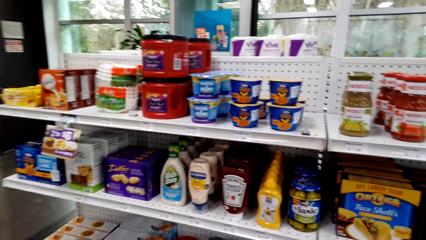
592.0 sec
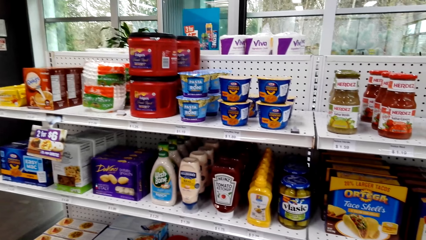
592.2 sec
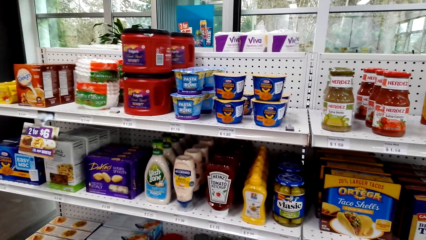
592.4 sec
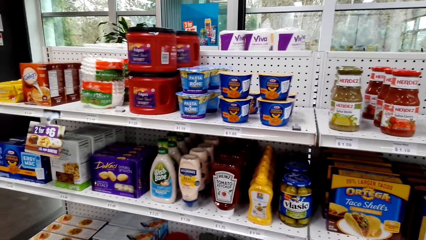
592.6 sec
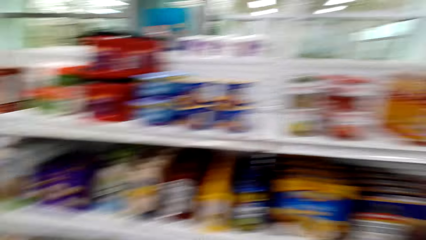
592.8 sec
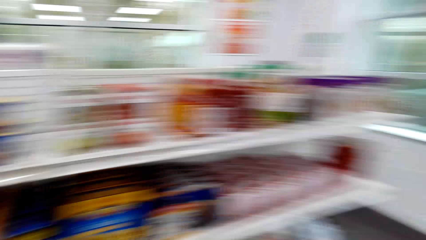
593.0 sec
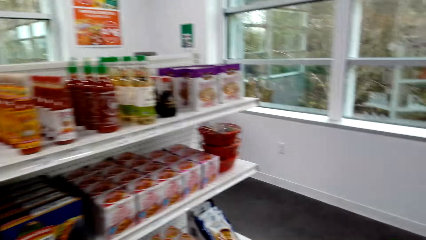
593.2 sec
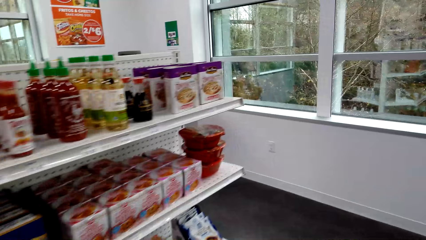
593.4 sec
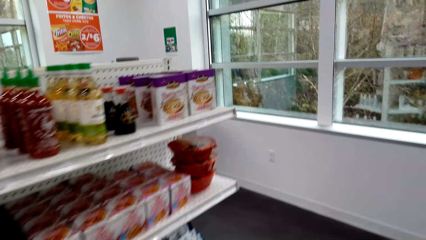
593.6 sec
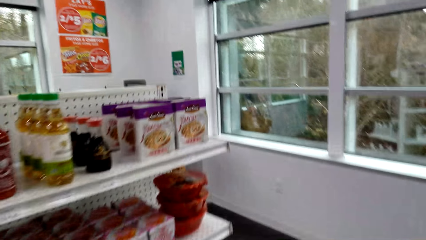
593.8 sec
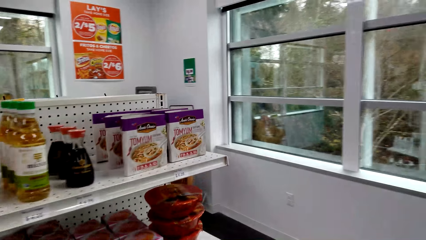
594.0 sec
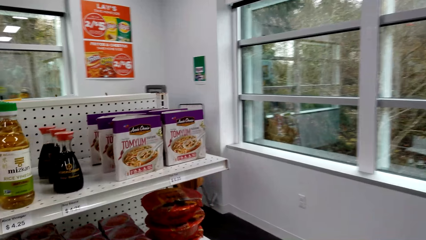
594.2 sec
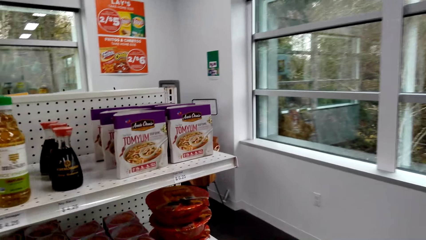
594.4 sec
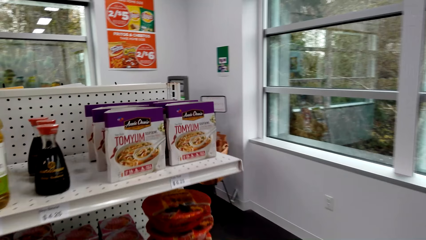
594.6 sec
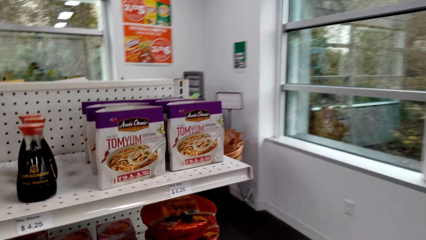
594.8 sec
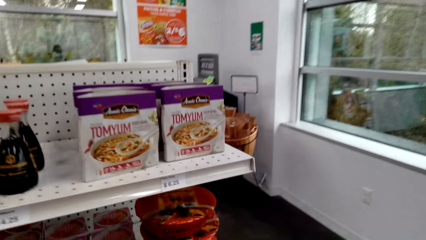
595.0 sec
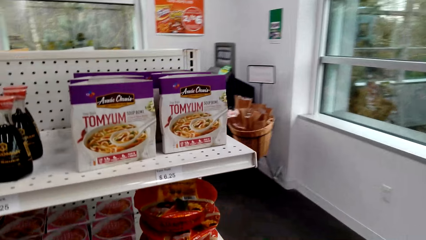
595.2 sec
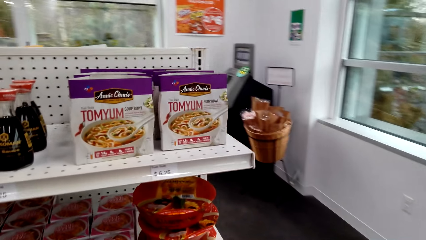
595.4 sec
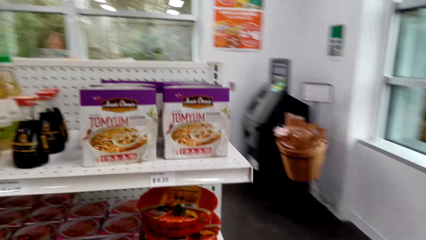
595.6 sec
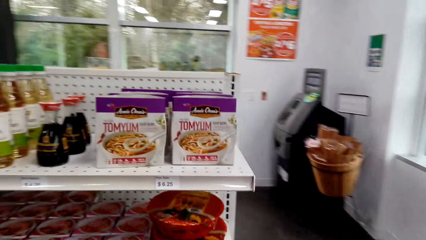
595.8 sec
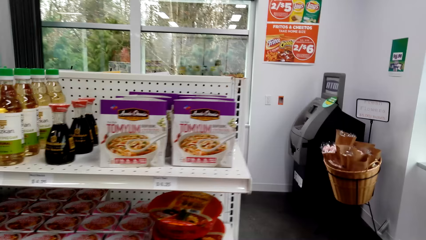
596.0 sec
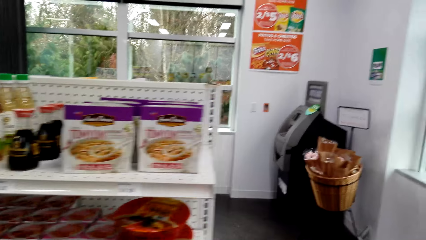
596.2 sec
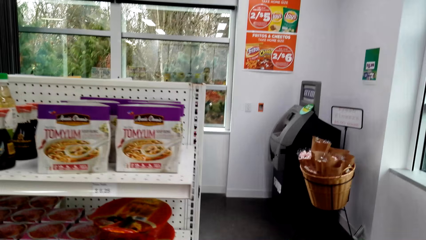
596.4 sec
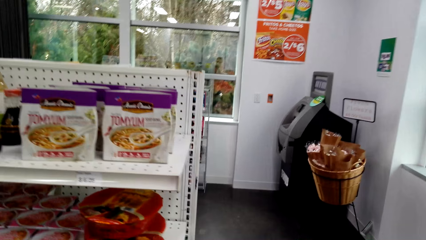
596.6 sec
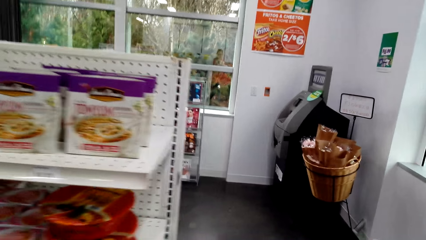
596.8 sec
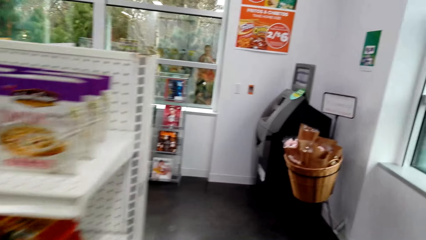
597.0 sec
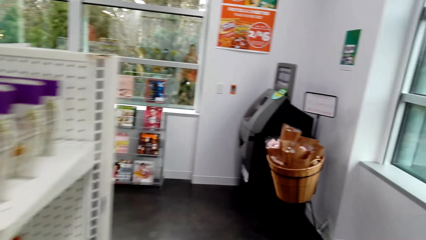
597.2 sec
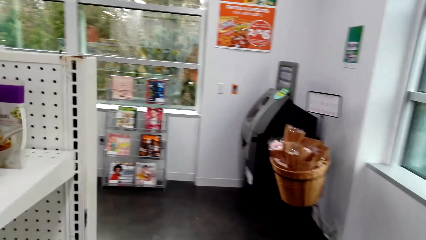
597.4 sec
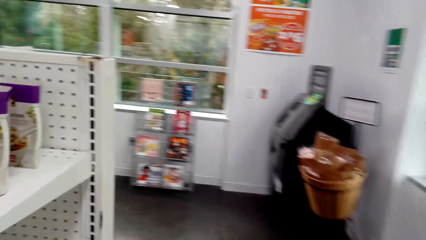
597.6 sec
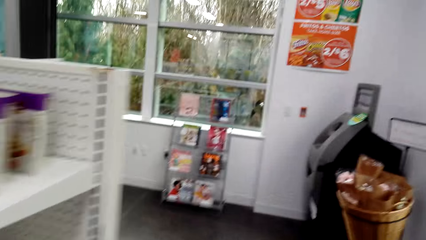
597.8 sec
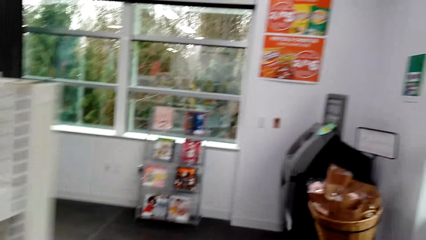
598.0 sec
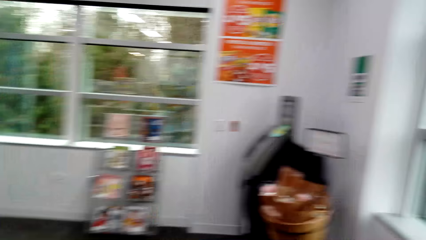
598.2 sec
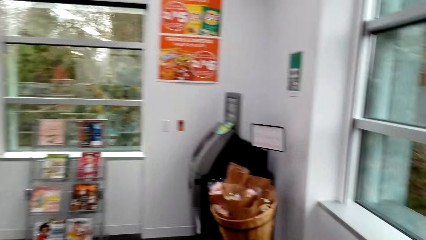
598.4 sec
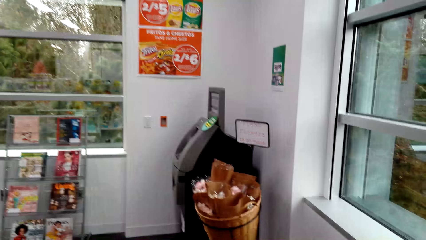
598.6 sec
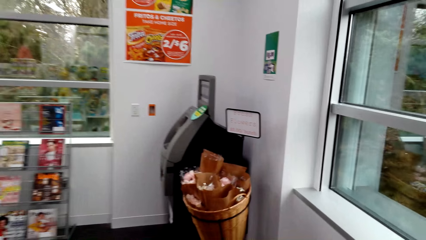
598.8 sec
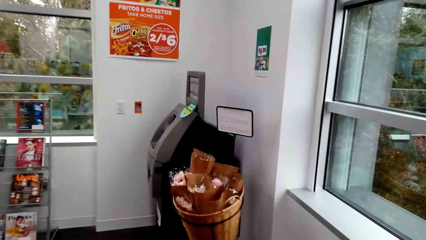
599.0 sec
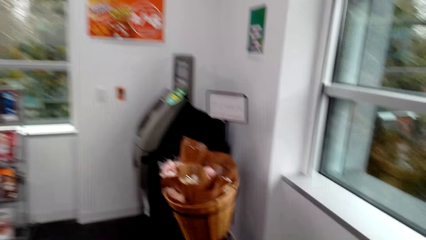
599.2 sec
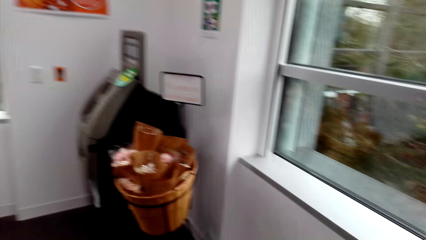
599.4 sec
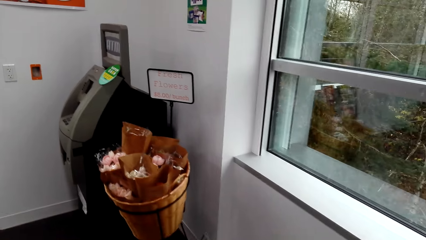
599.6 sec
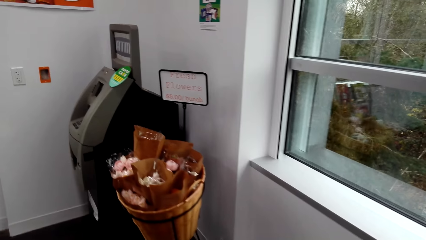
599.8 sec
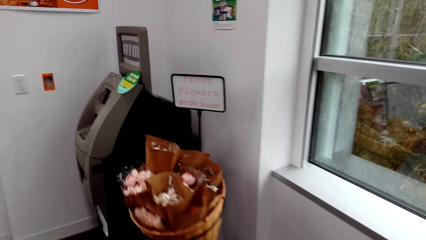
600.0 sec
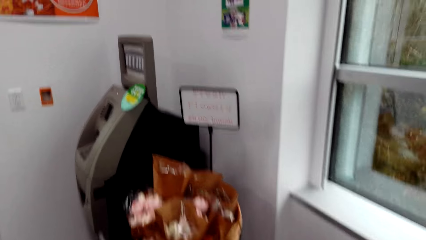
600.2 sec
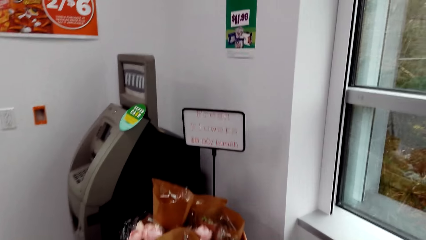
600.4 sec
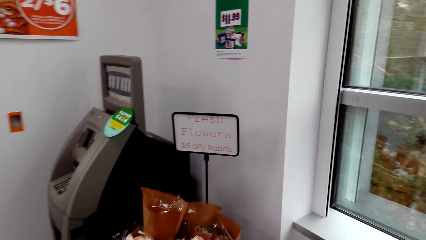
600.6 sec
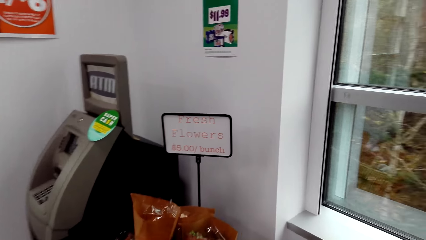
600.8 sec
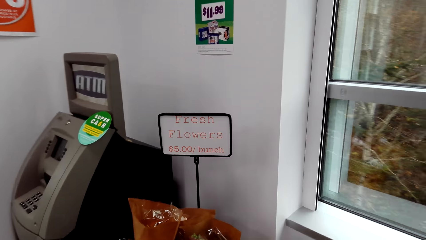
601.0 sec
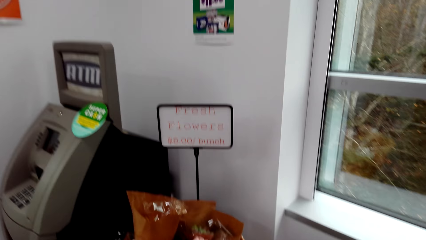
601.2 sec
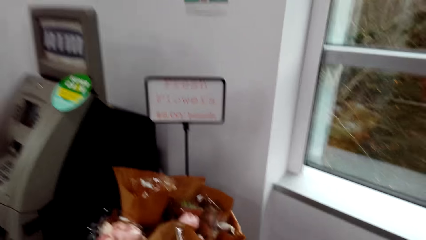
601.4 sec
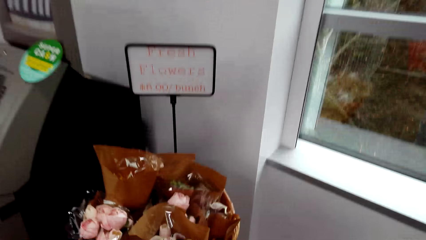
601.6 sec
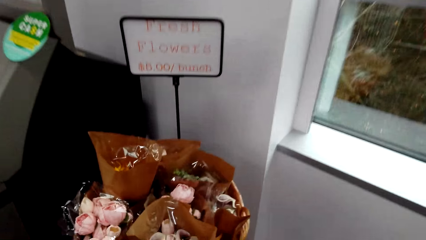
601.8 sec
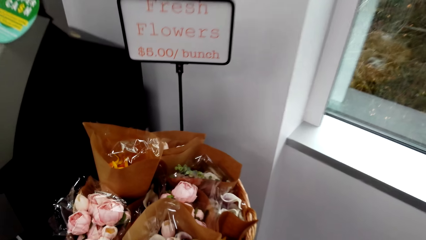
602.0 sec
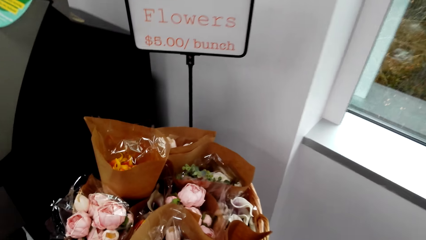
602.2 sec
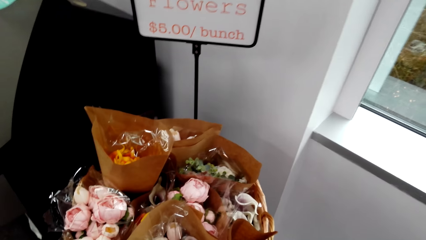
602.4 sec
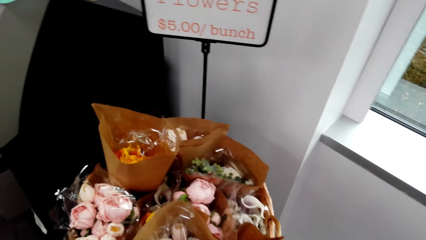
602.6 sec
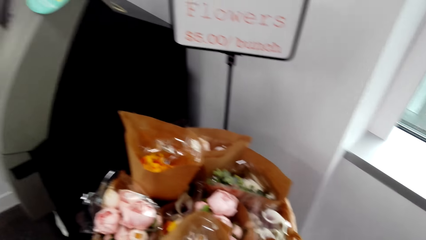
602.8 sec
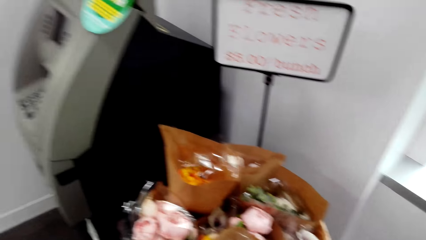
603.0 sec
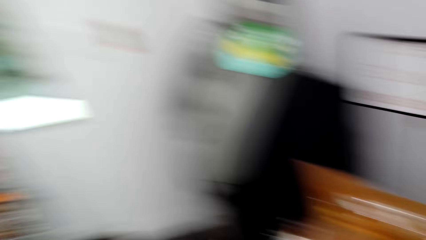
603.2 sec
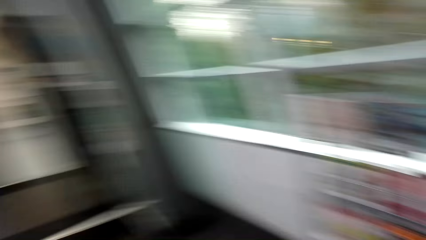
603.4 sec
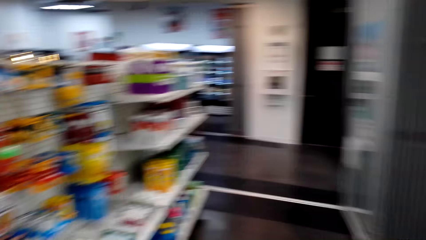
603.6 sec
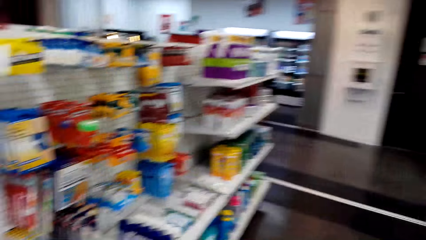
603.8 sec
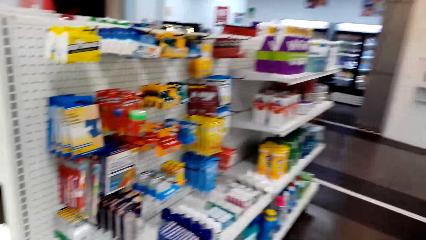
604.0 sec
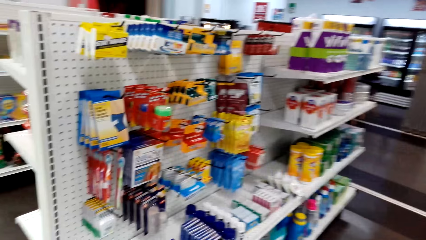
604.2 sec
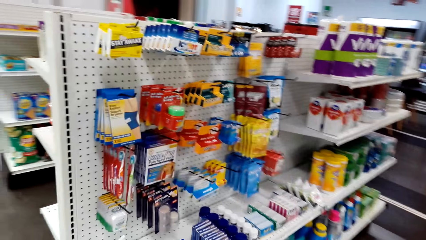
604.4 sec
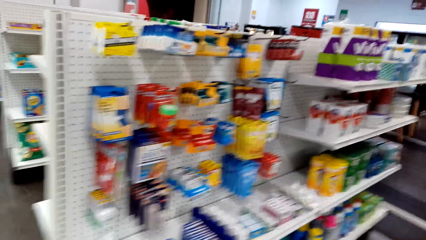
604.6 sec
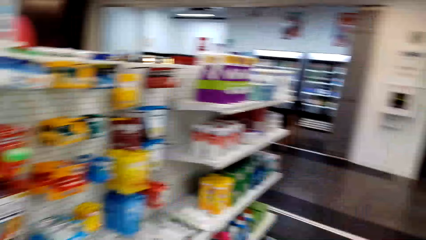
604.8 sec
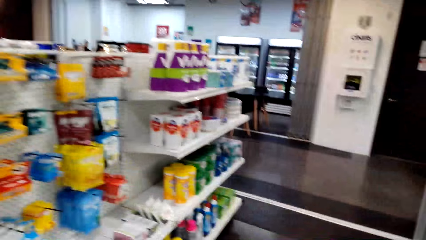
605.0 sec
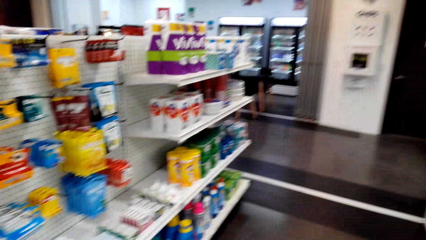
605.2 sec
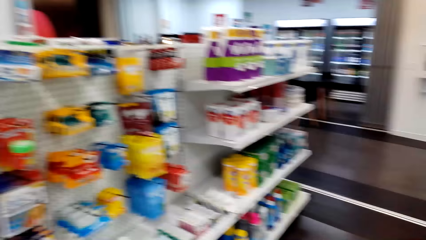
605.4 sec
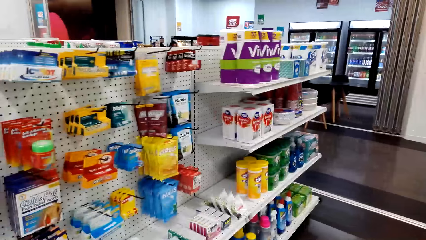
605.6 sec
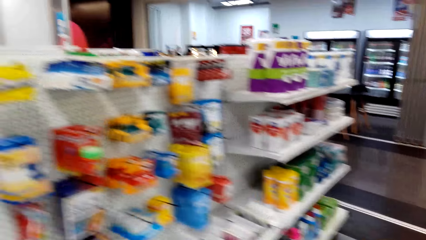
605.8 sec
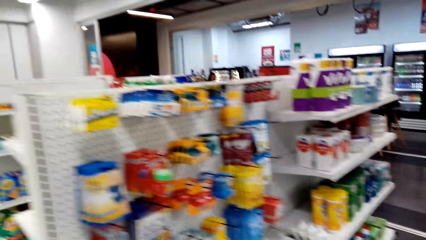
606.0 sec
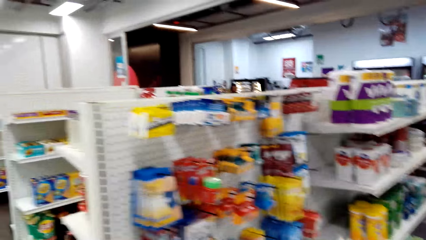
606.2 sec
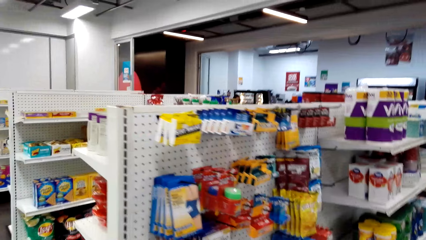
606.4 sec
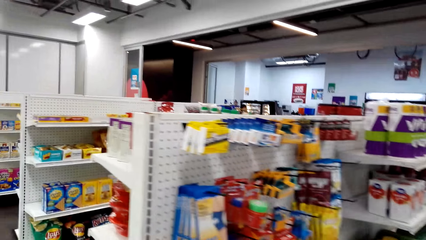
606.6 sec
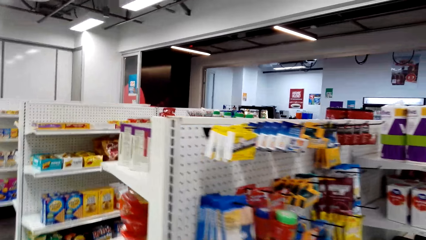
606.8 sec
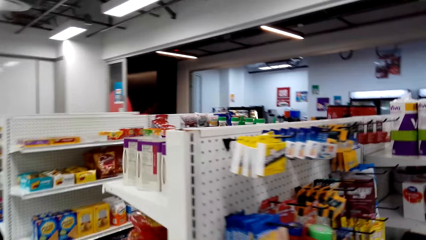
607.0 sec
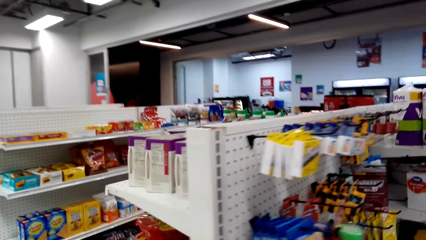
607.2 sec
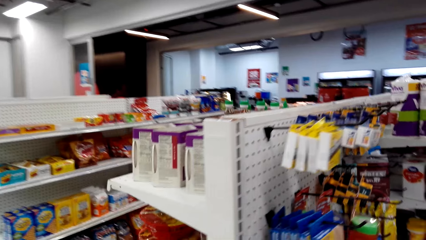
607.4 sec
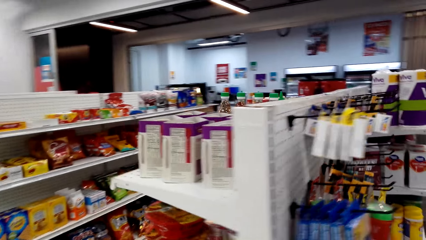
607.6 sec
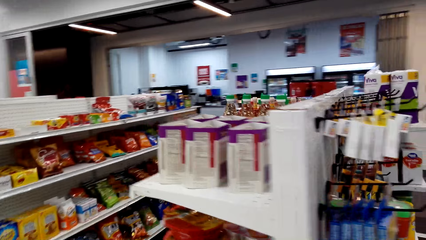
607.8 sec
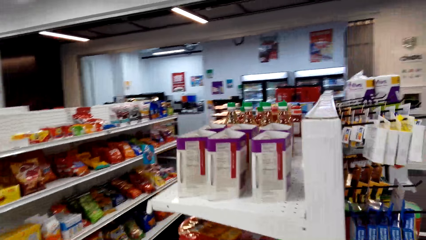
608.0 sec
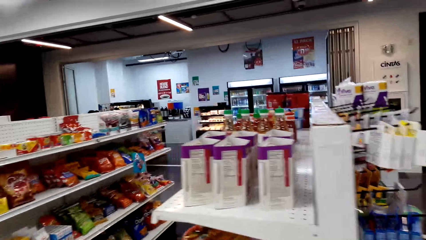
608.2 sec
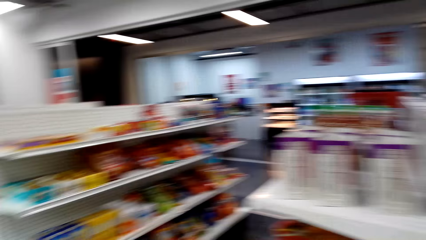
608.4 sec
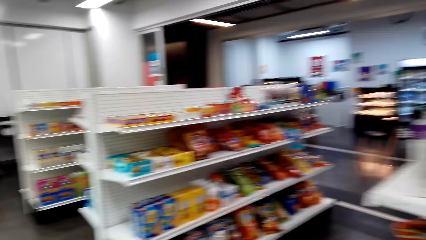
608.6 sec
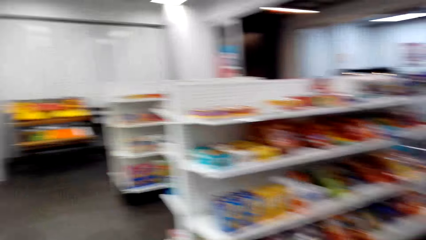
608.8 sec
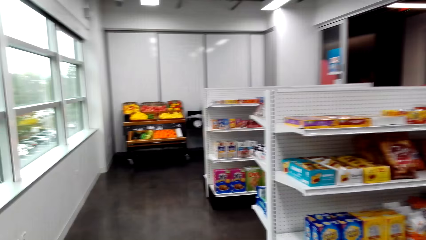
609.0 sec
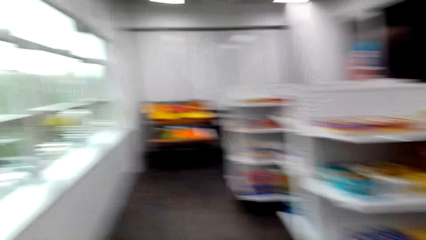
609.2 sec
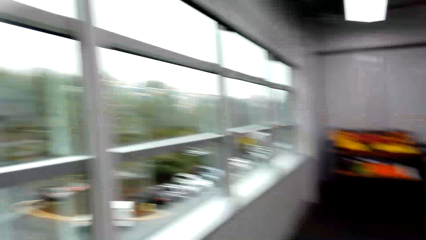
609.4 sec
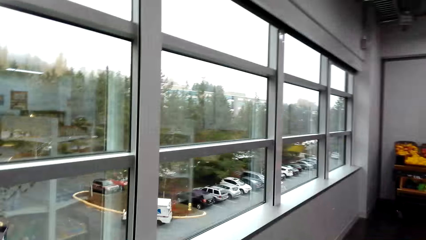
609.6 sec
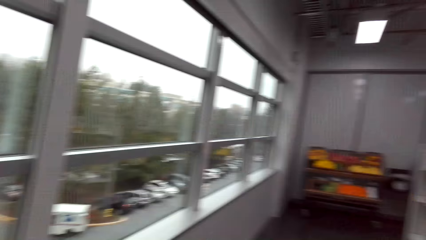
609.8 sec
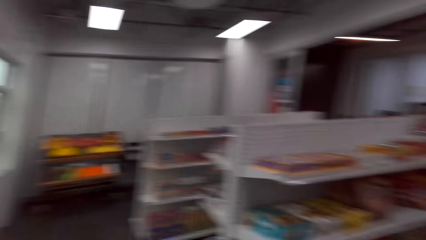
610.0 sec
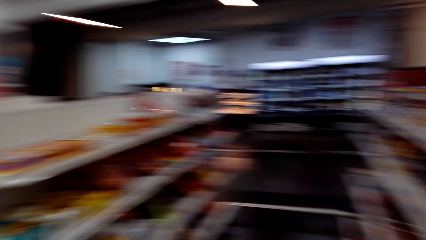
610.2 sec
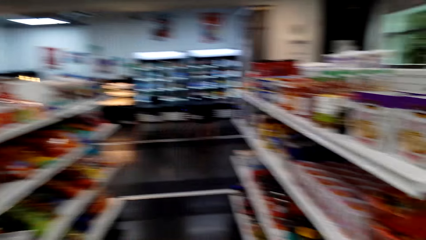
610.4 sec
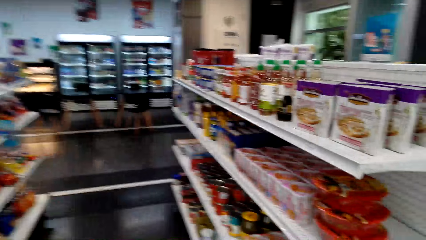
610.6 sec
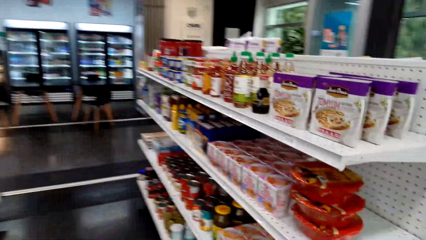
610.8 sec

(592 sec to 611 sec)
The camera wearer walks in the store.
